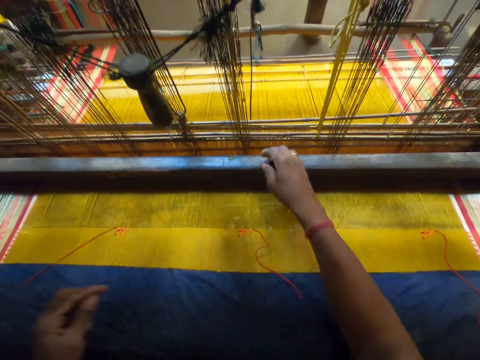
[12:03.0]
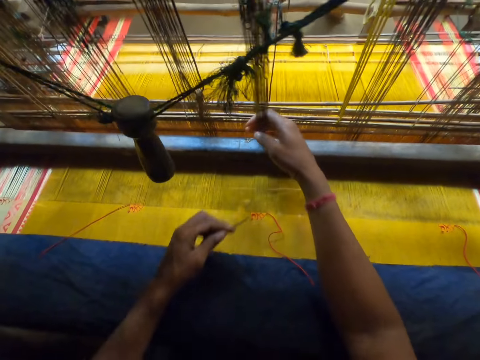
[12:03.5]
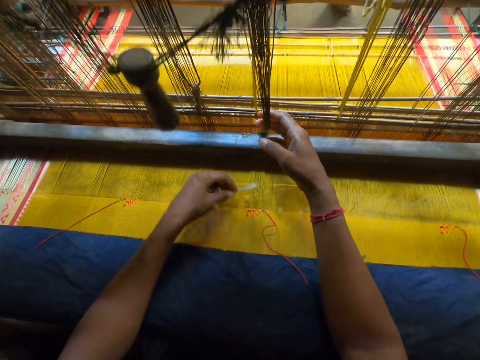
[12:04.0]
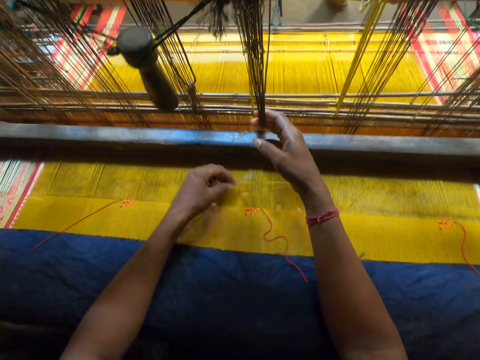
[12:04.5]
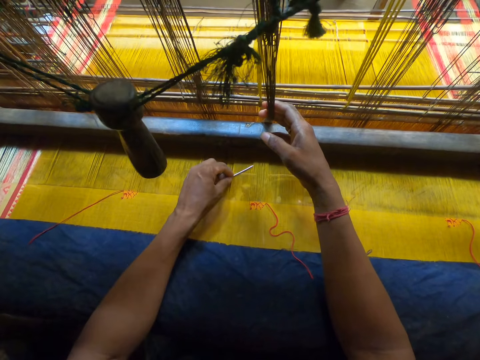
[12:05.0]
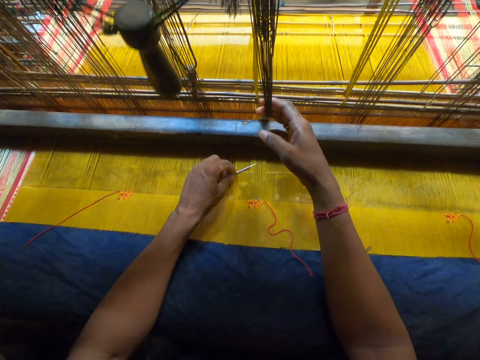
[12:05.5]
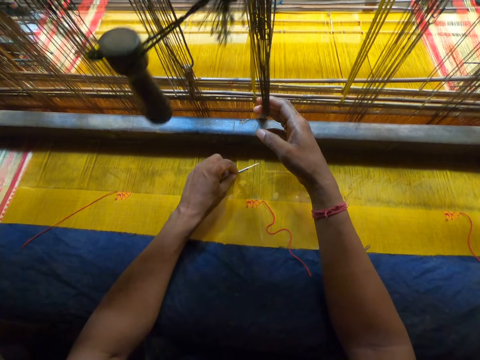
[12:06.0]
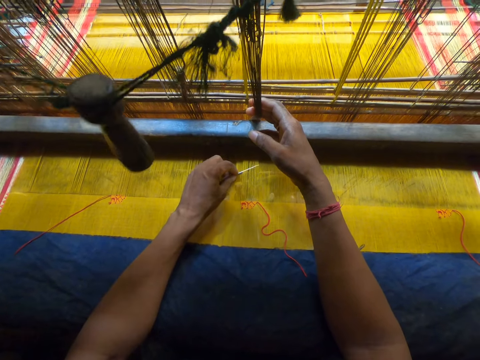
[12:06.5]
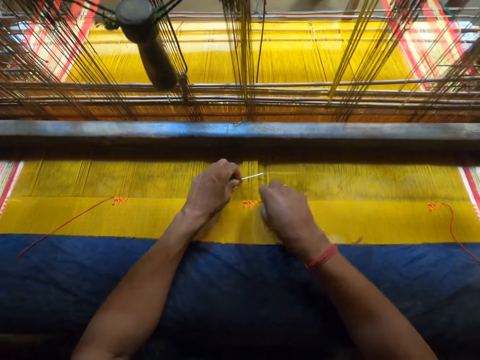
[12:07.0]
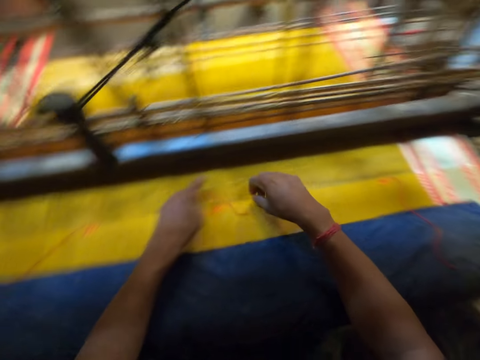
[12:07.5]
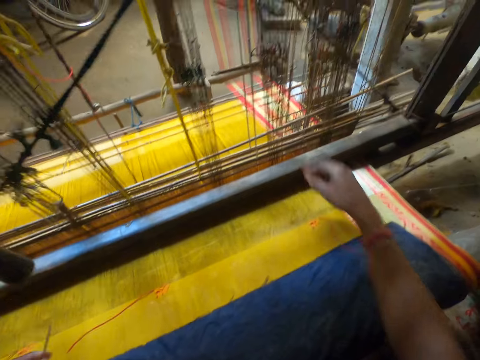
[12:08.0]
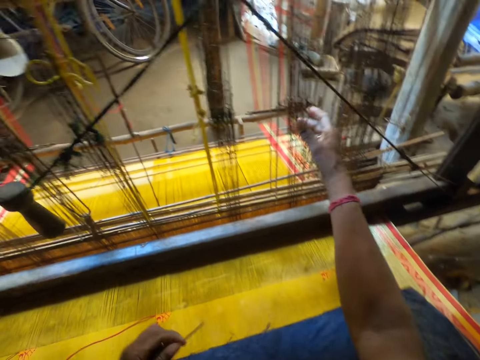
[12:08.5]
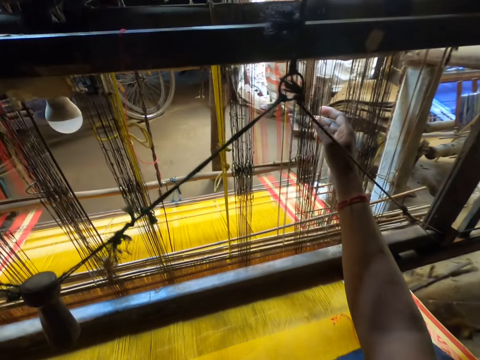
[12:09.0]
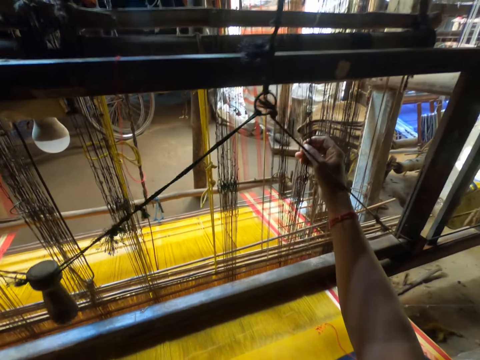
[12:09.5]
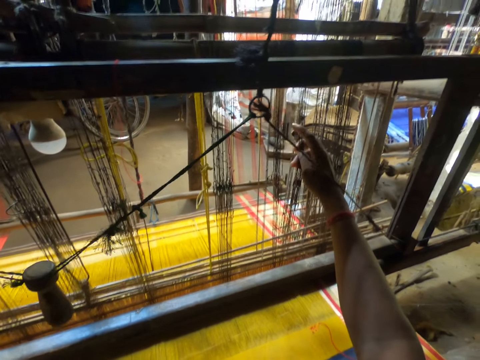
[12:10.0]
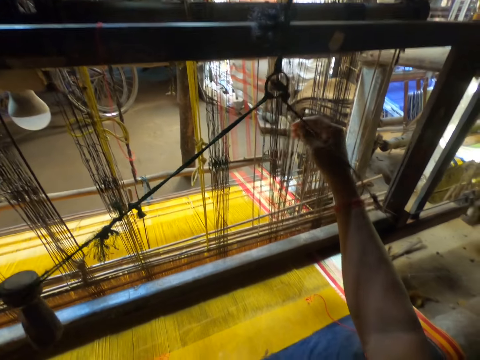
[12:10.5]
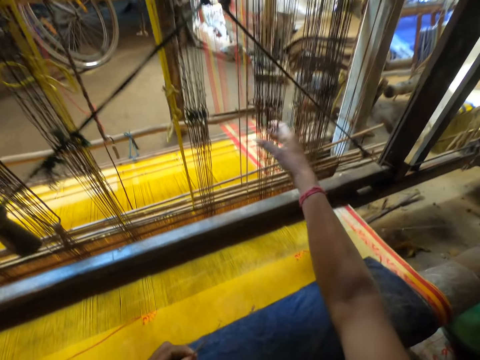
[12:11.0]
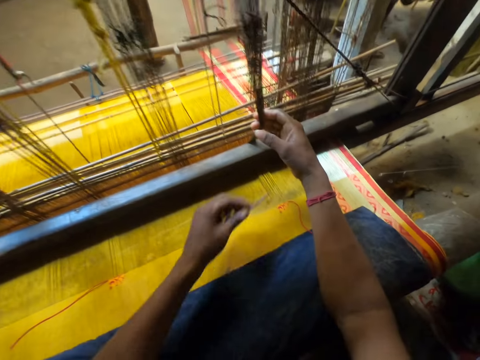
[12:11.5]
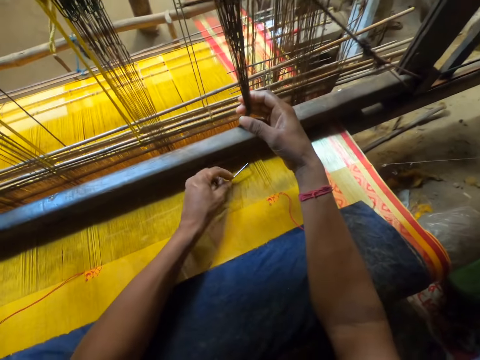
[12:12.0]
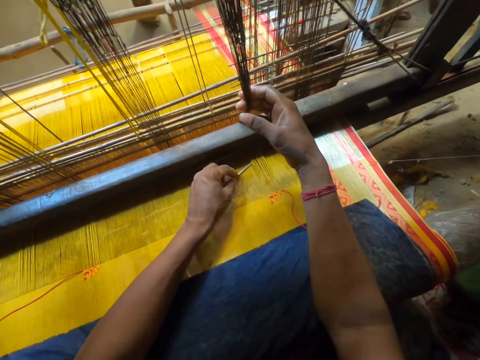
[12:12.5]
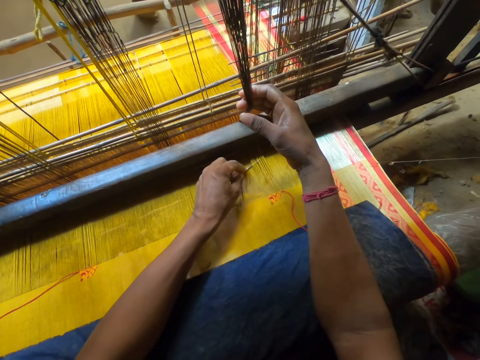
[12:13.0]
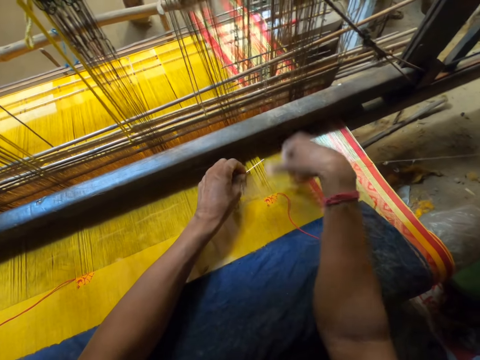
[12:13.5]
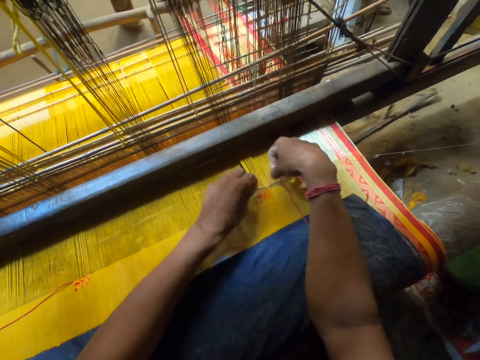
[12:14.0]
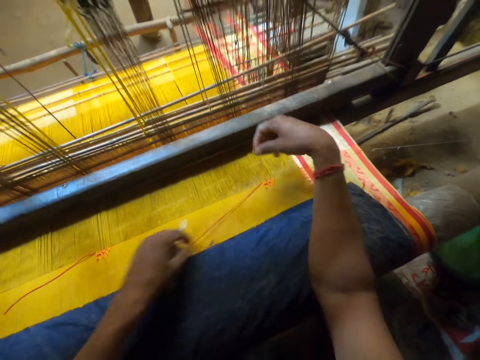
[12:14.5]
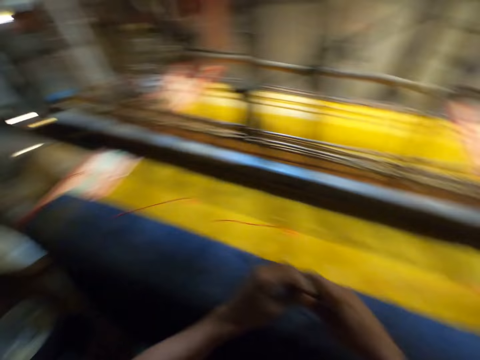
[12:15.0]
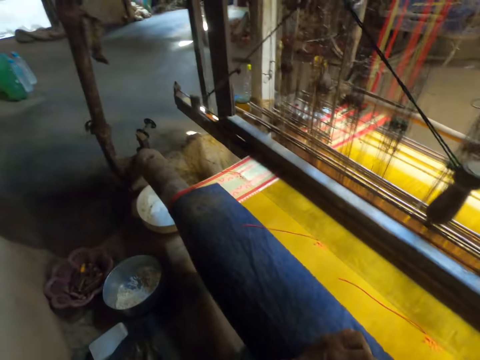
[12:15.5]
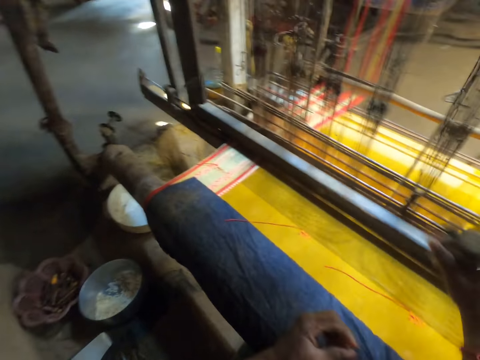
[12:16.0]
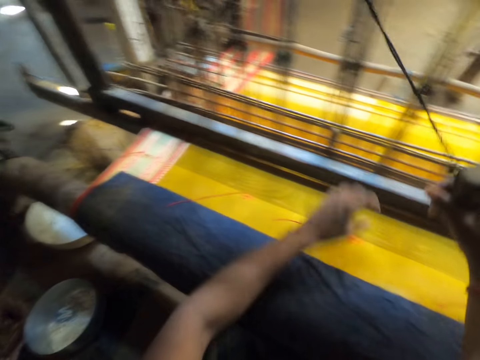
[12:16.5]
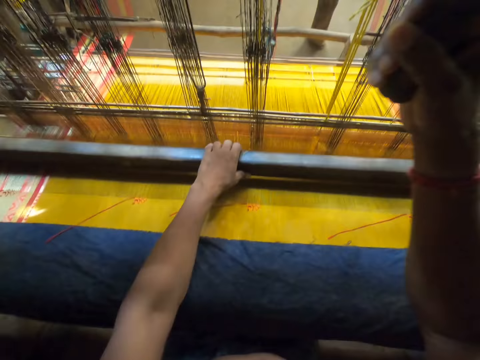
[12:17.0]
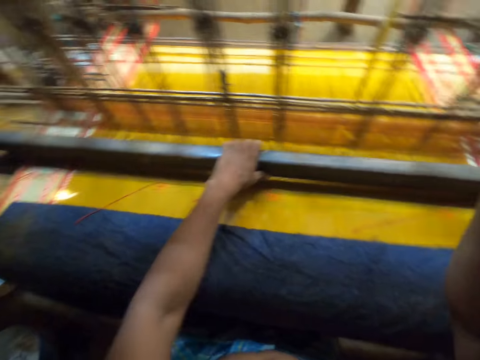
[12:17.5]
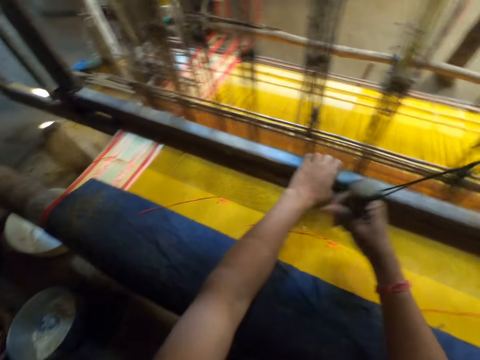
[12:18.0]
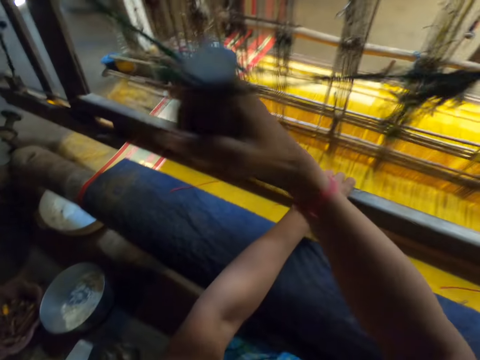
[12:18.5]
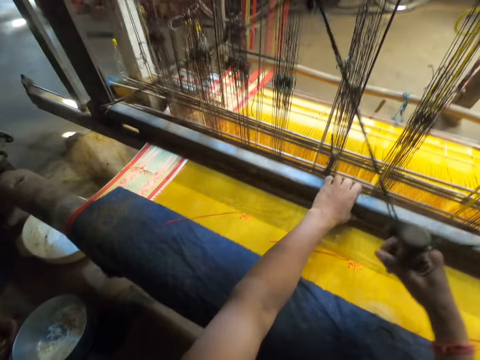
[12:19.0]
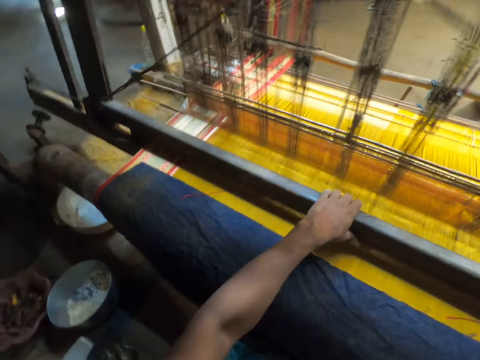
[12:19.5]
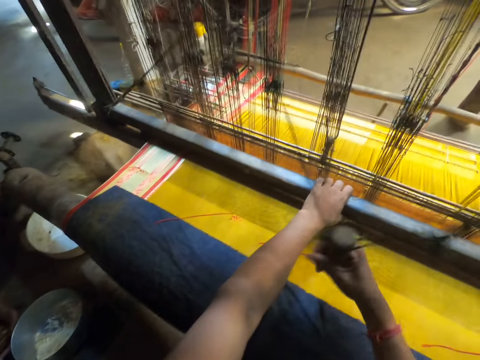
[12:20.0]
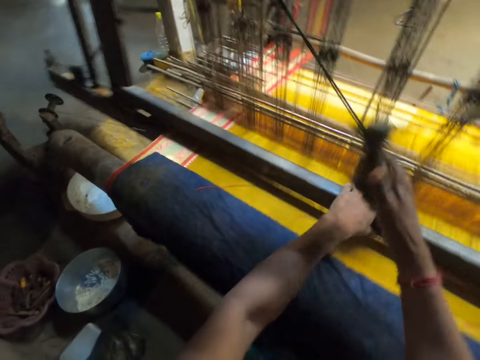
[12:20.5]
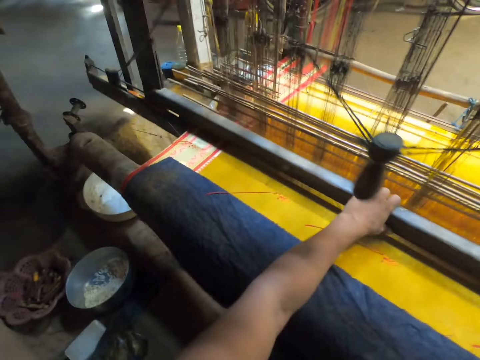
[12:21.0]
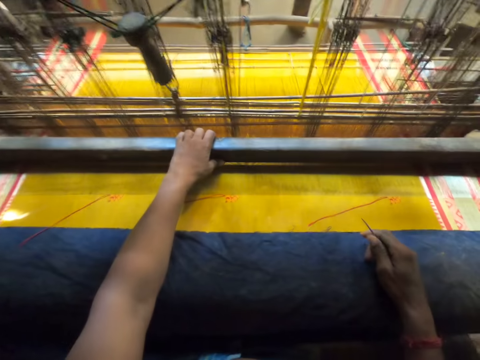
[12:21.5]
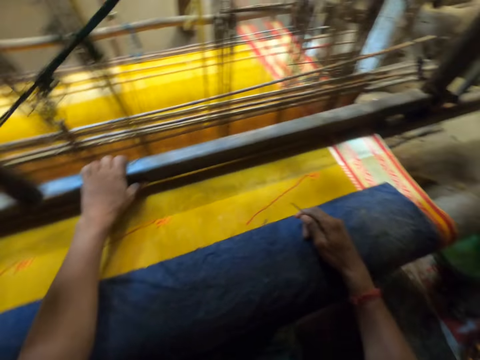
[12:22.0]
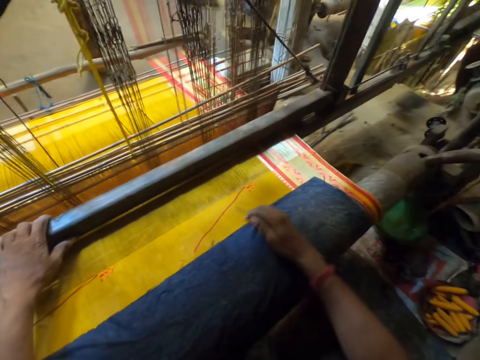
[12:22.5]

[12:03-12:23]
The camera wearer hits the fabric with his right hand. He pulls a yarn with his right hand. He holds the heddles. He hits the fabric with the needle in his left hand and puts the needle into the warp with his left hand. He picks a thread with his right hand and fixes the thread from his right hand into the warp with the needle in his left hand. He pulls the weaving needle. He hits the fabric with his right hand and pulls the yarn with his right hand. He sorts the heddles. He holds the heddles. He hits the fabric with the needle in his left hand and puts the needle into the warp with his left hand. He picks the thread with his right hand and fixes the thread from his right hand into the warp with the needle in his left hand. He pulls the weaving needle. He passes the needle from his left hand to his right hand. He pulls a pull cord with his right hand. He weaves the fabric with a loom. He pulls a batten with his left hand.

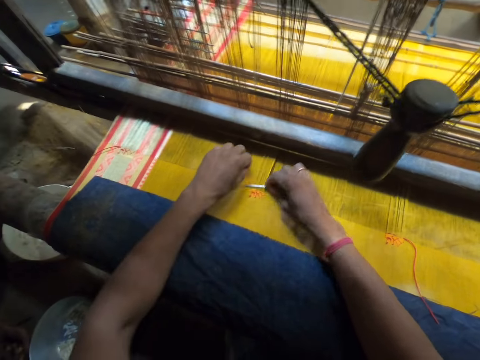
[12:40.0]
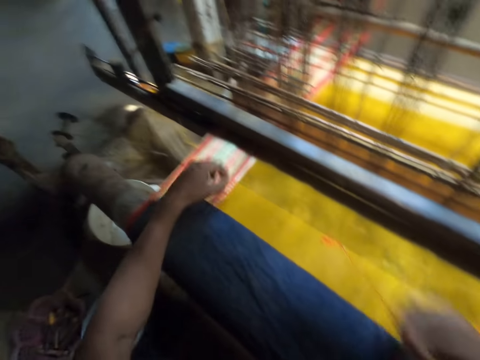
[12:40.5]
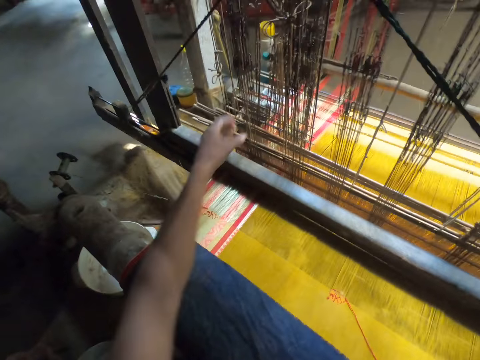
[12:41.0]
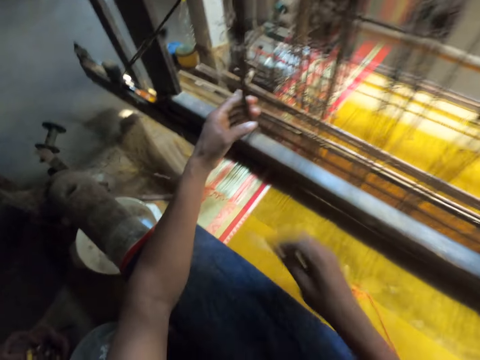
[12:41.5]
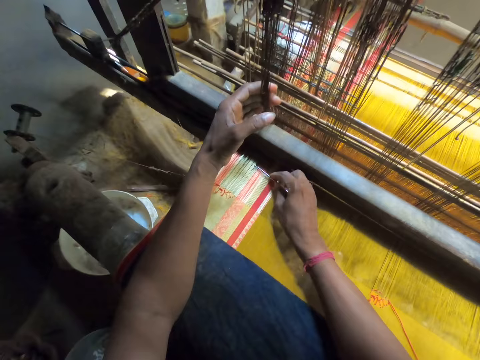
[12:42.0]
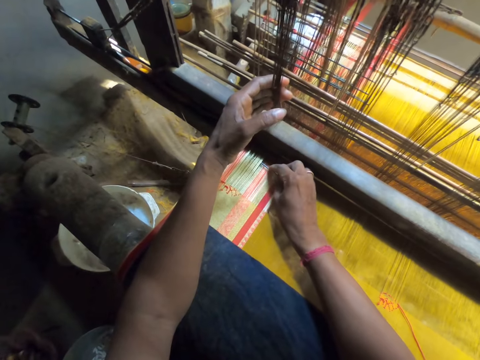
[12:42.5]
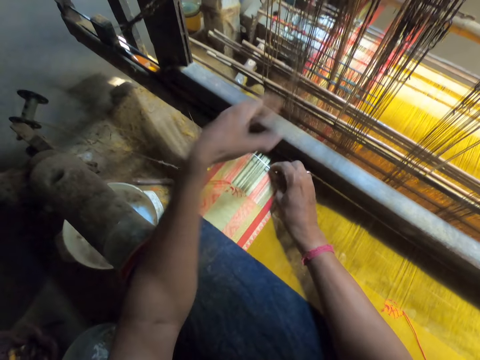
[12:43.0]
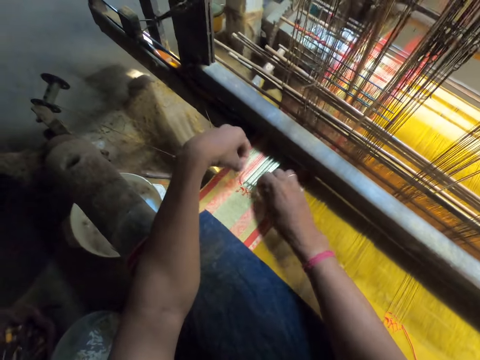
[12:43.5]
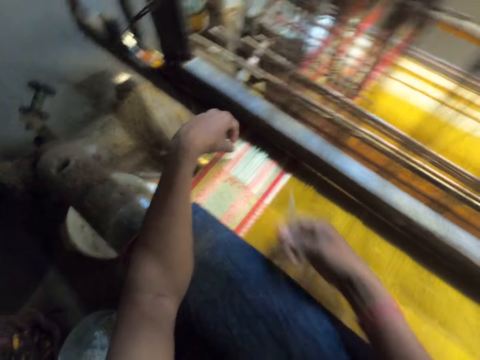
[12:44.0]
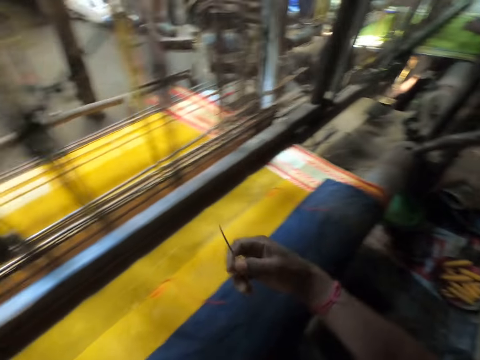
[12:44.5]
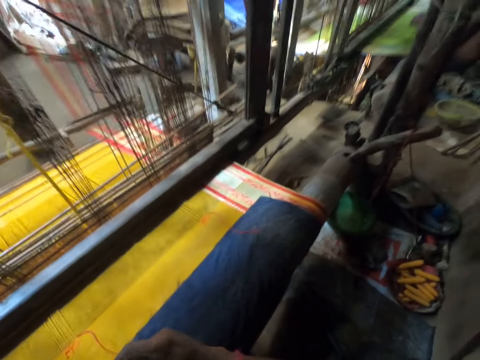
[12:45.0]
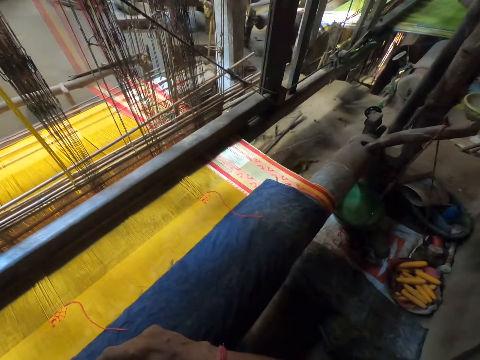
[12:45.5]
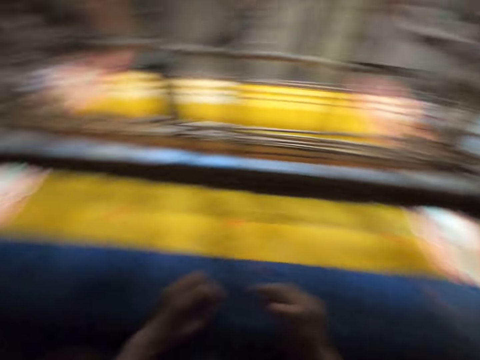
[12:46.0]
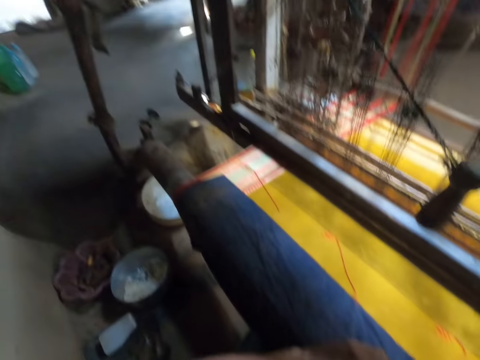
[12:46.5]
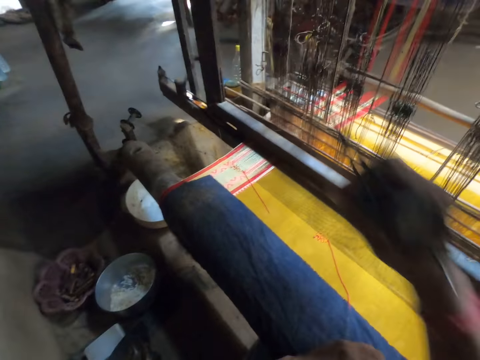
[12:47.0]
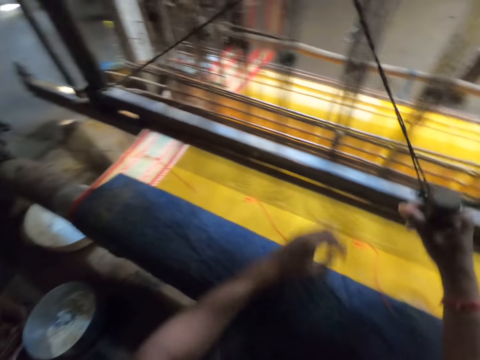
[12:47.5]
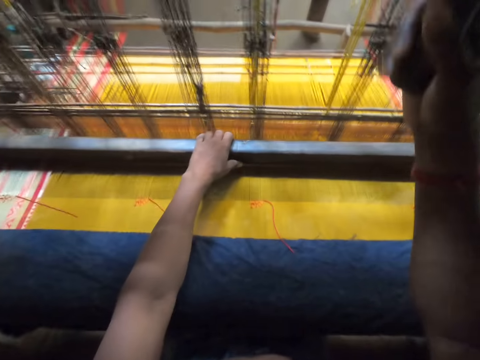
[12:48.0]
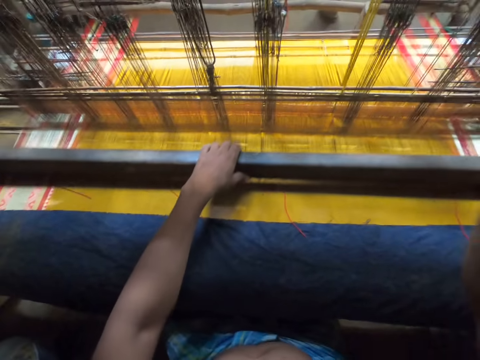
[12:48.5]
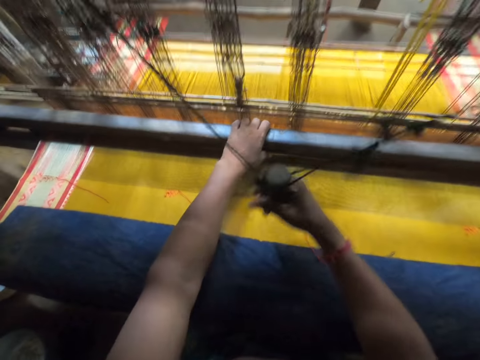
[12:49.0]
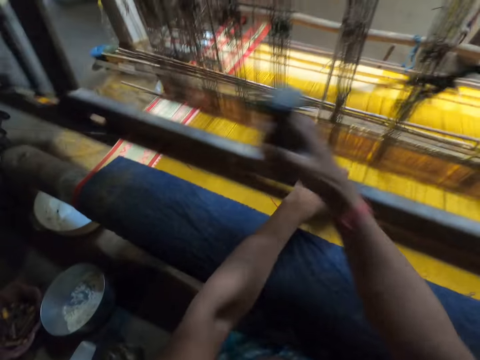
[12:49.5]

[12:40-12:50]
The camera wearer picks a thread with his left hand and fixes the thread from his left hand into the warp with the needle in his right hand. He pulls the weaving needle. He hits the fabric with his left hand and pulls a yarn with his left hand. He holds the heddles. He hits the fabric with the needle in his right hand and puts the needle into the warp with his right hand. He picks the thread with his left hand and fixes the thread from his left hand into the warp with the needle in his right hand. He pulls the weaving needle. He pulls a pull cord with his right hand. He weaves the fabric with a loom. He pulls a batten with his left hand.
